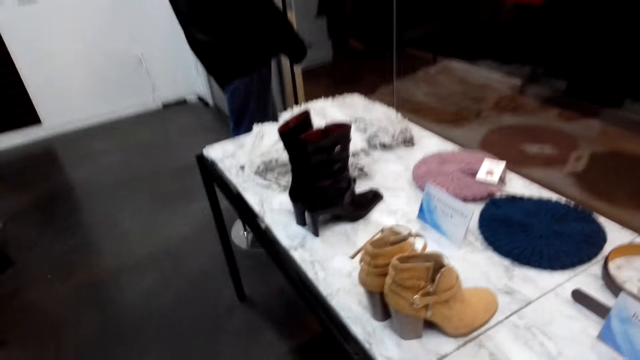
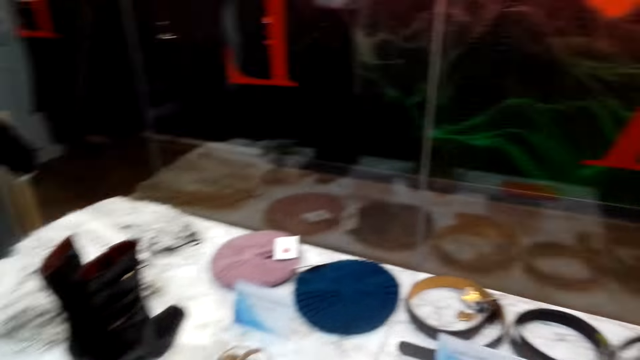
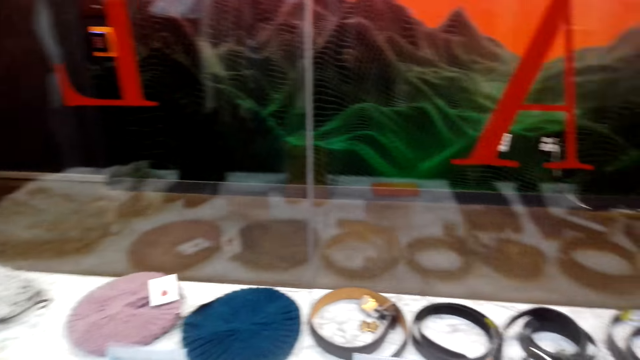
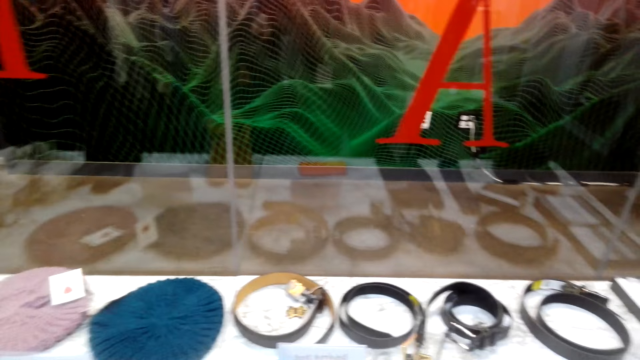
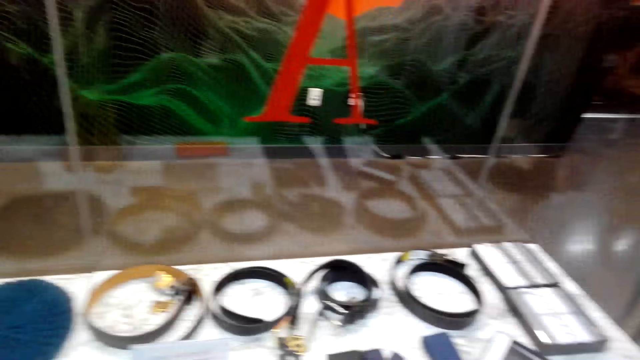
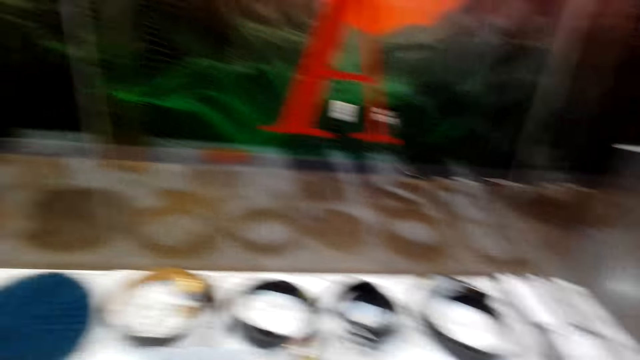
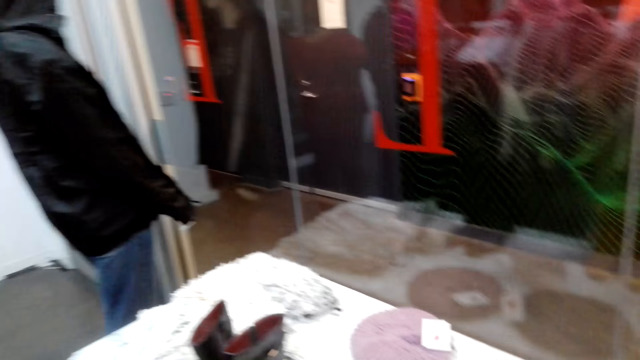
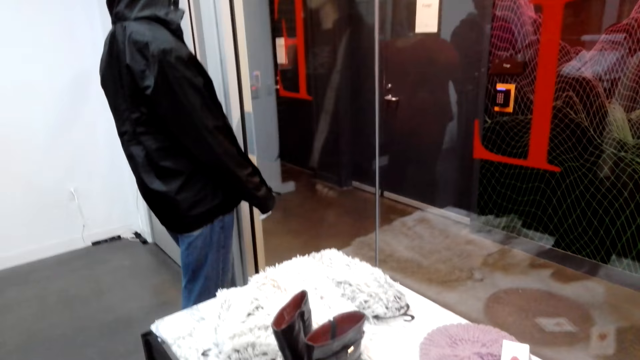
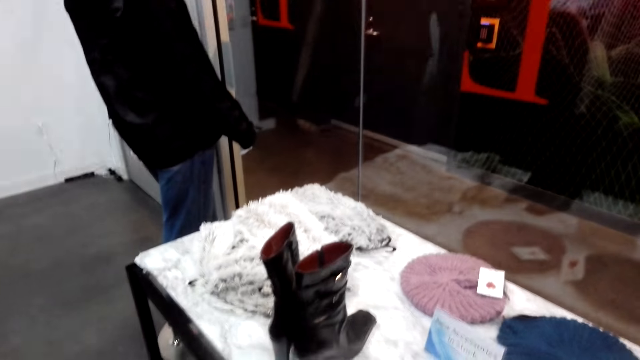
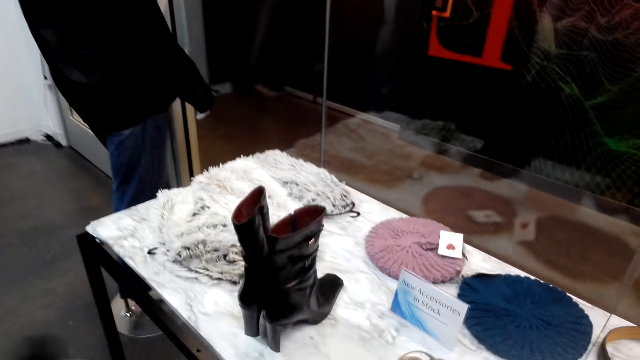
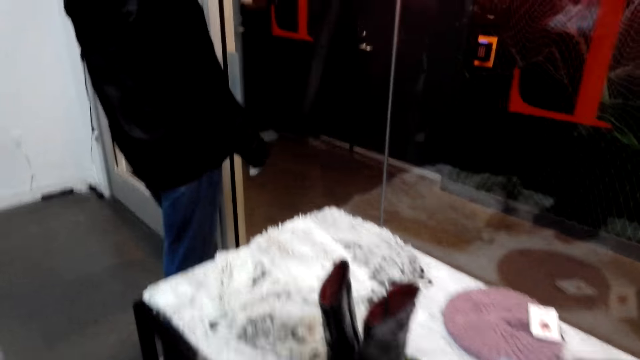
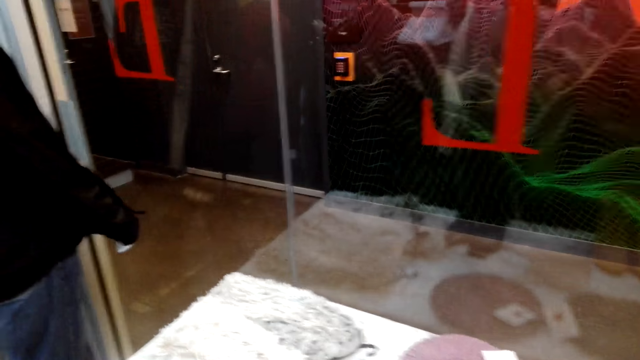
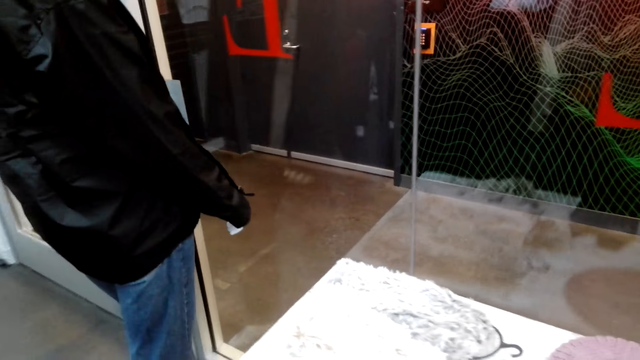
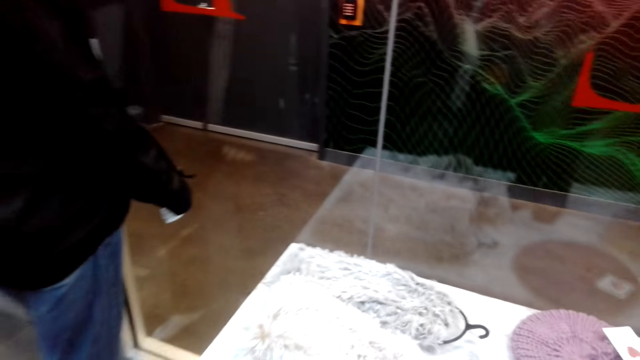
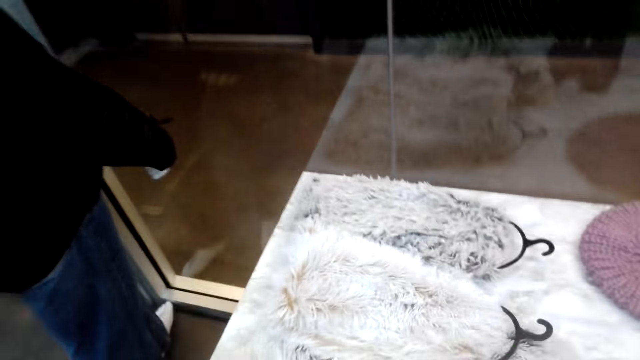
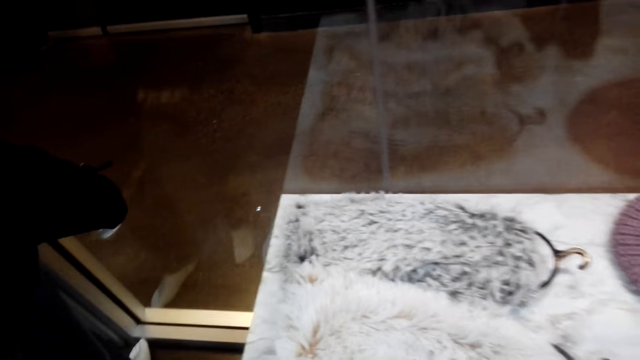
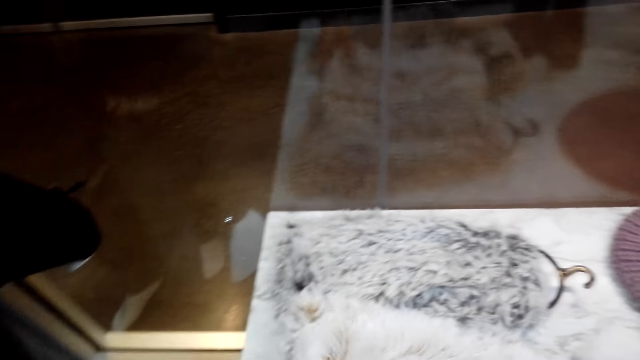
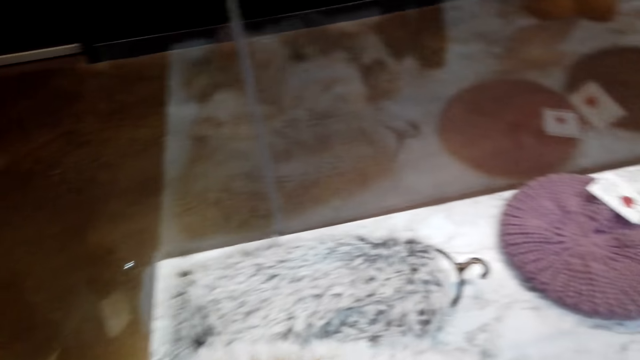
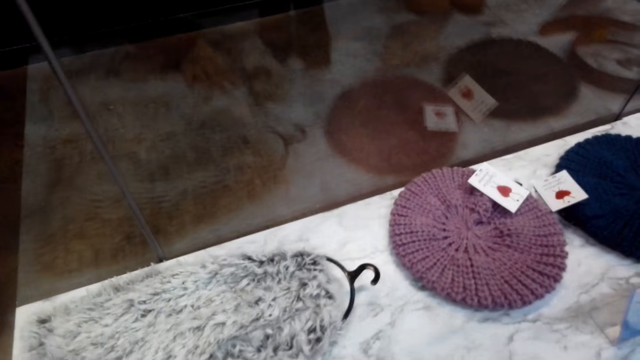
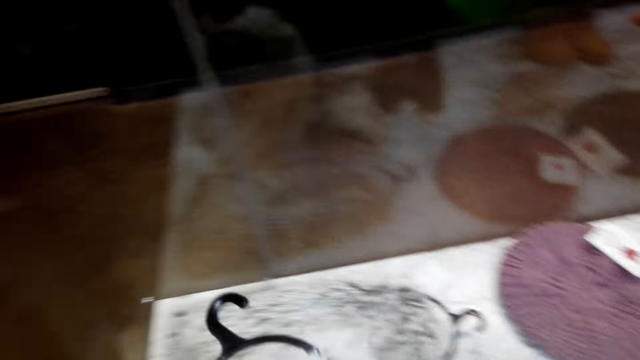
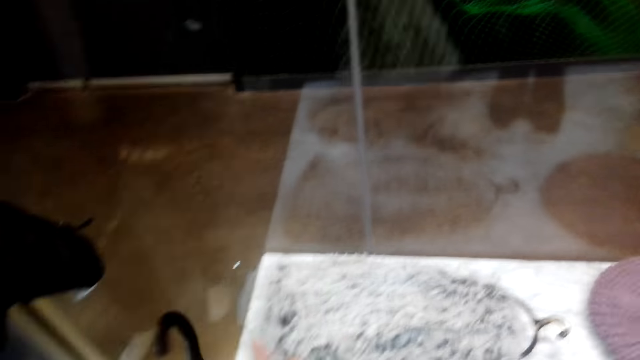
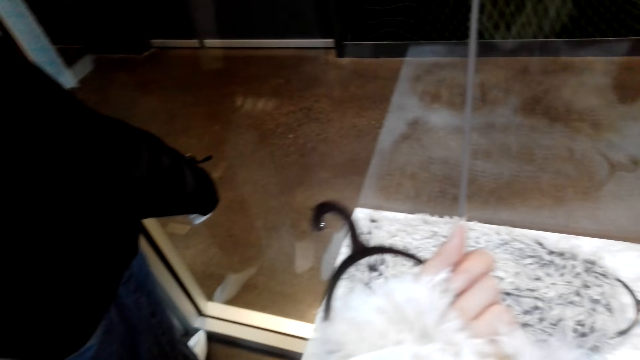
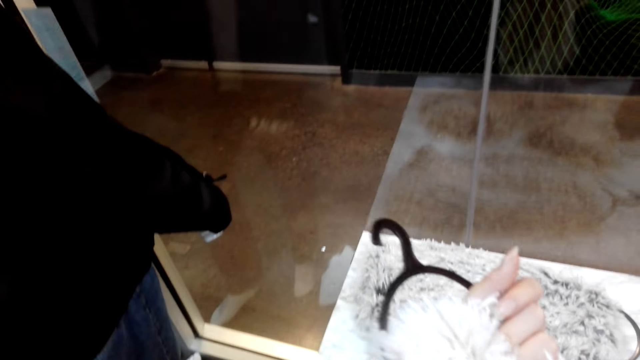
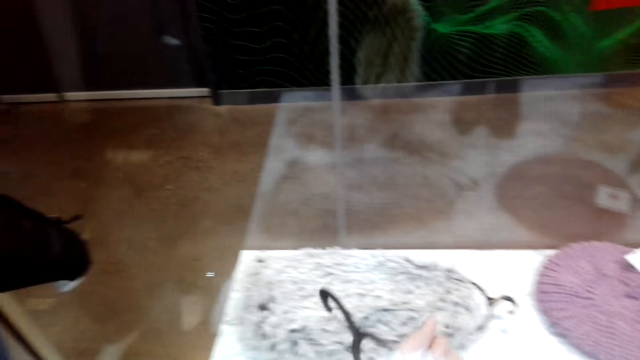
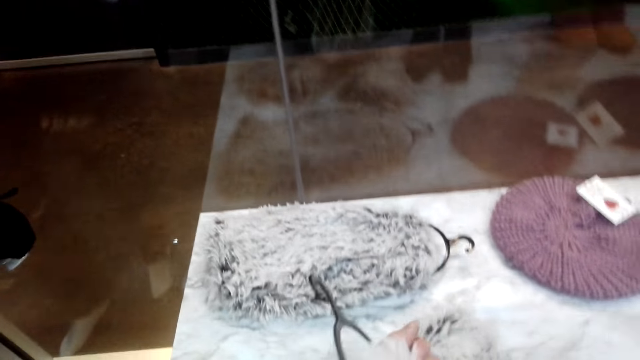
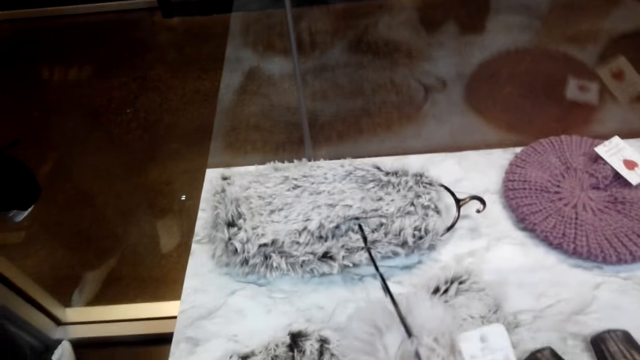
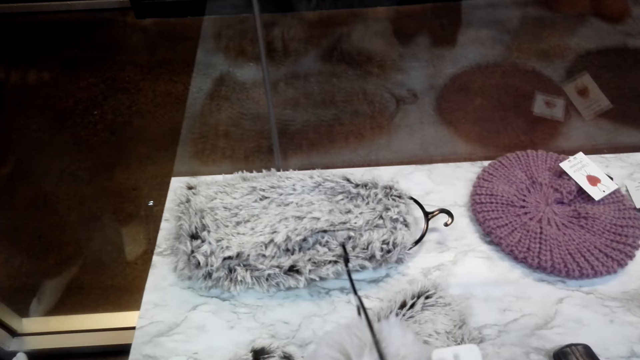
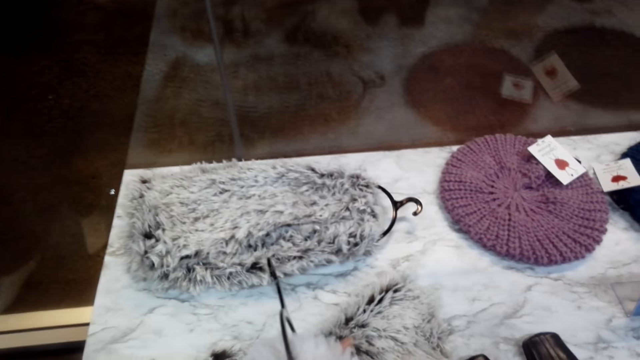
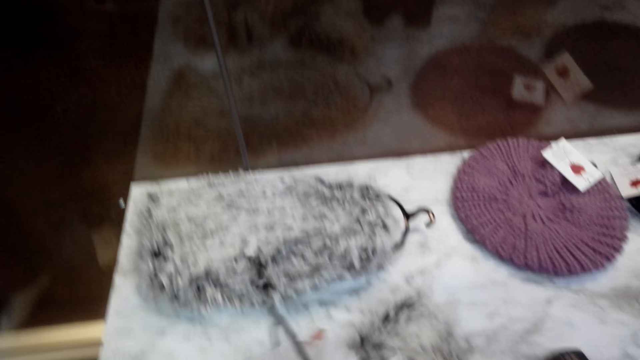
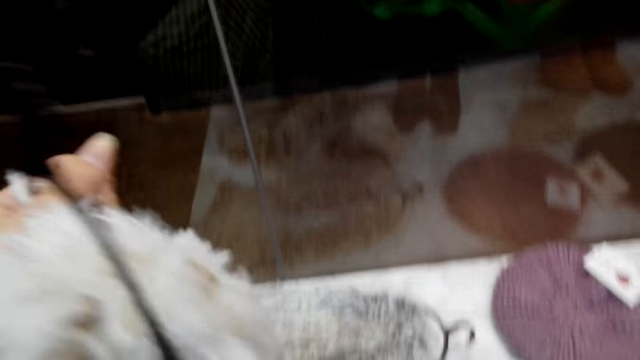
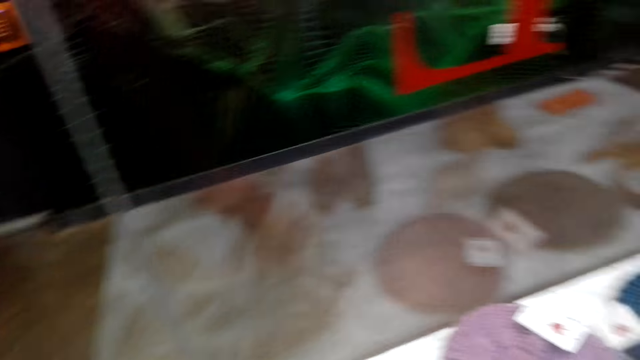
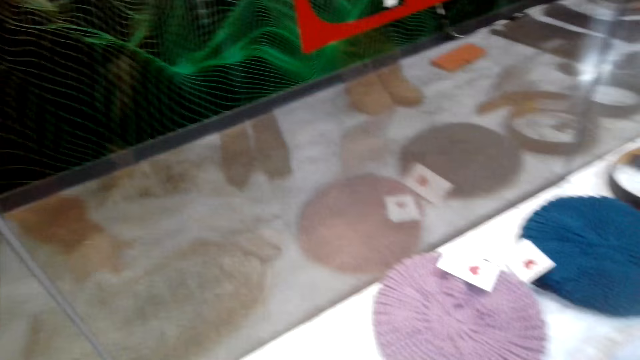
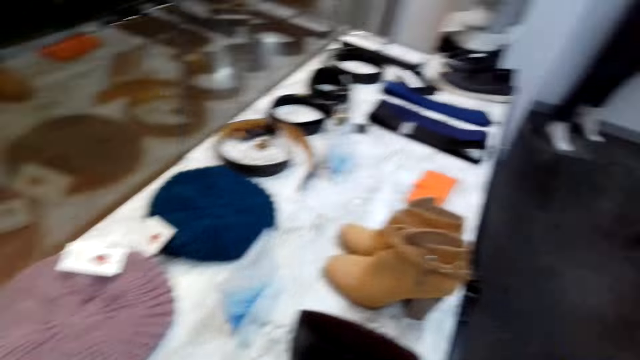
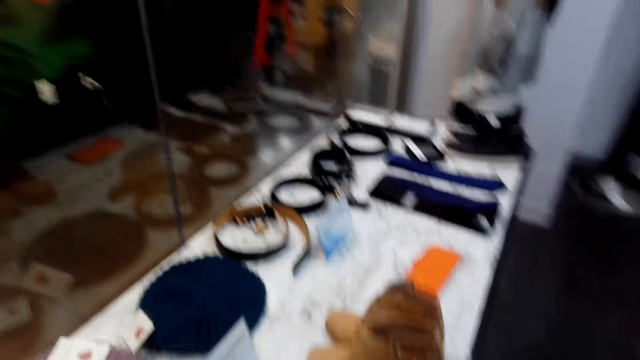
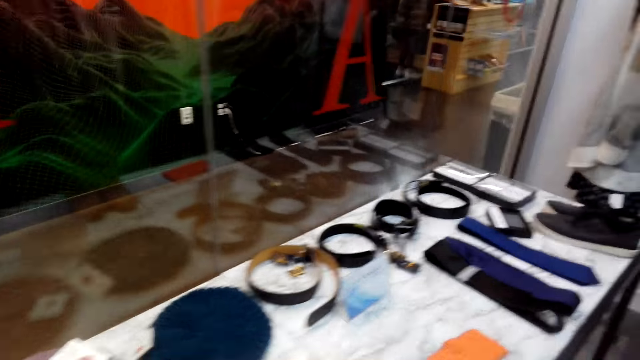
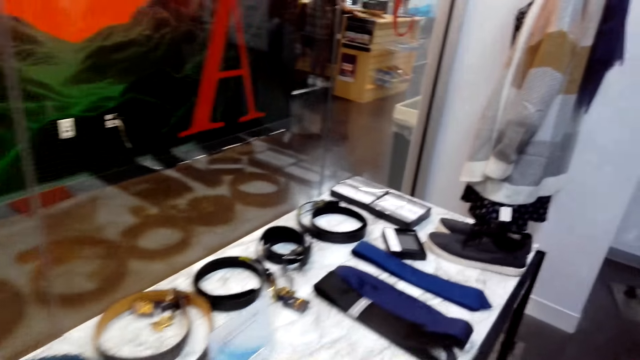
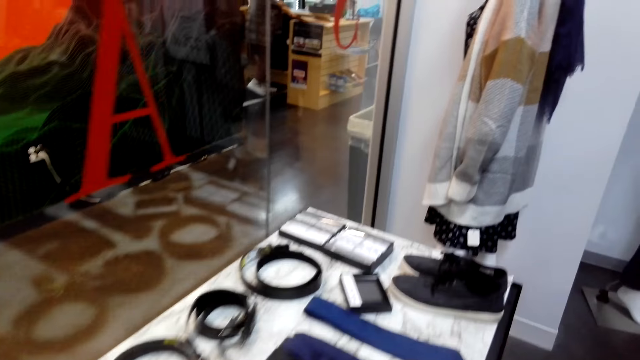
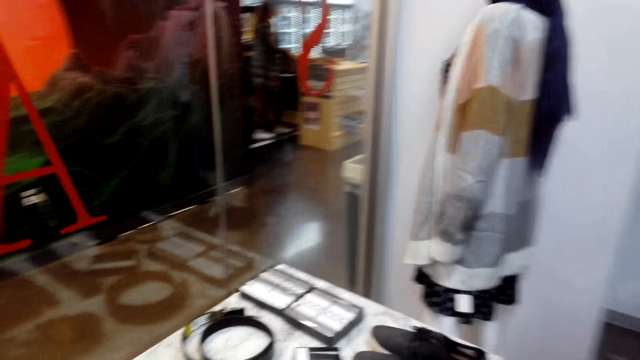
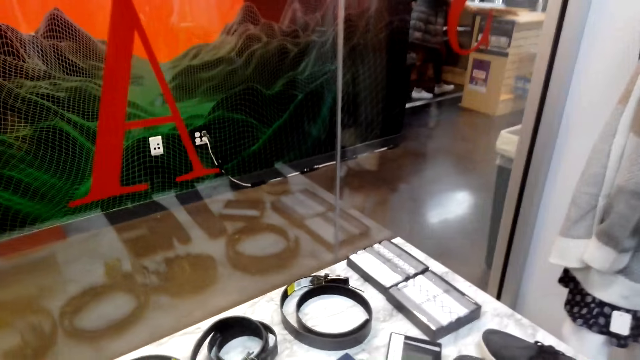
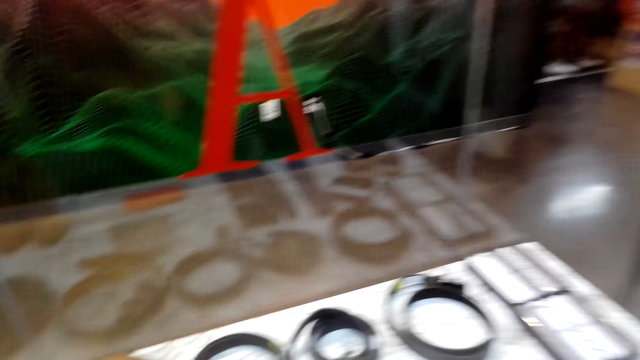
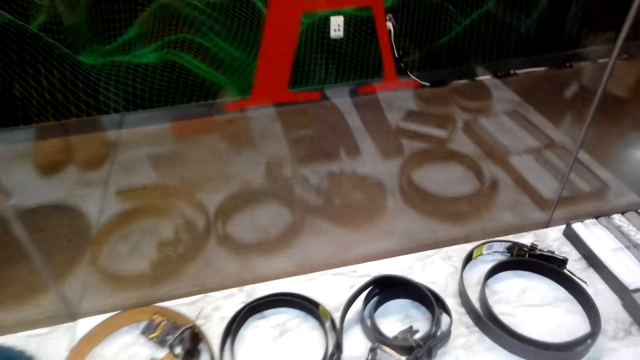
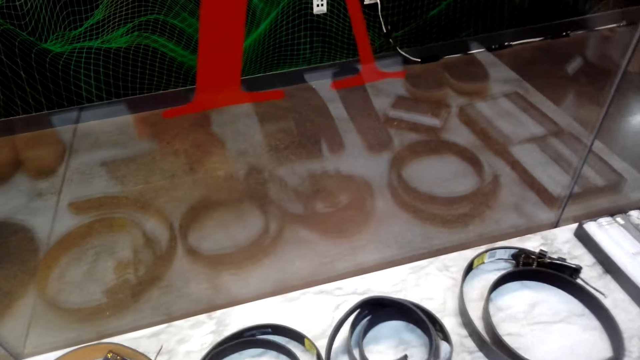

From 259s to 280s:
The camera wearer checks the top. They look at the wall near the glass wall display.
